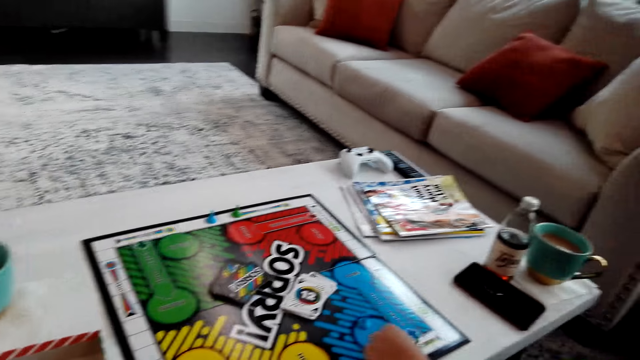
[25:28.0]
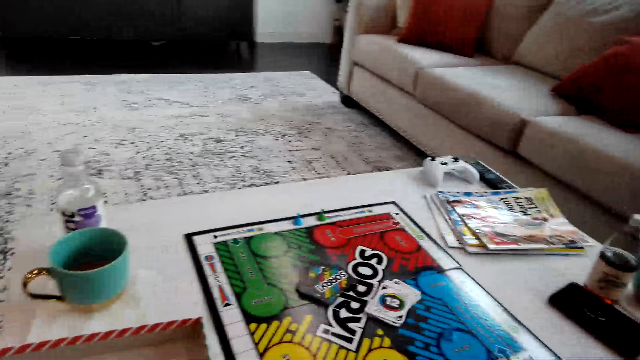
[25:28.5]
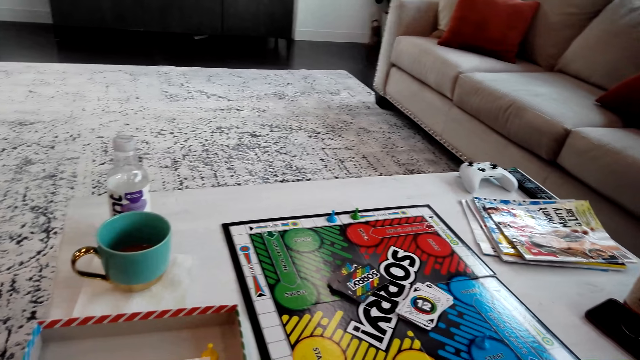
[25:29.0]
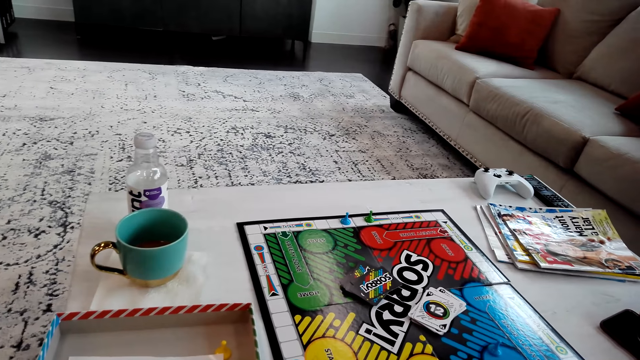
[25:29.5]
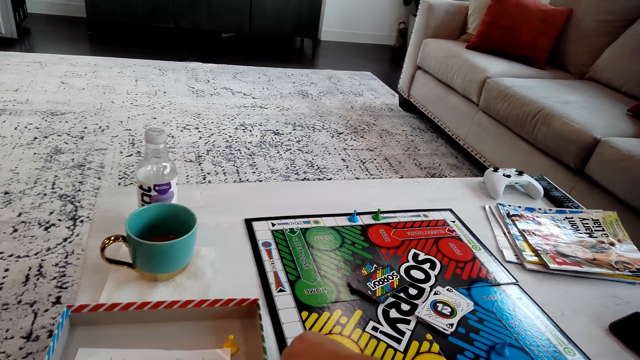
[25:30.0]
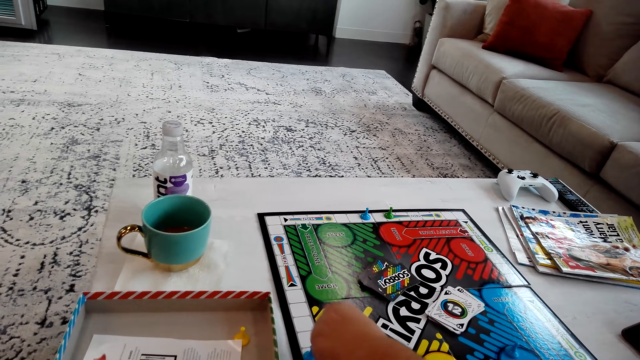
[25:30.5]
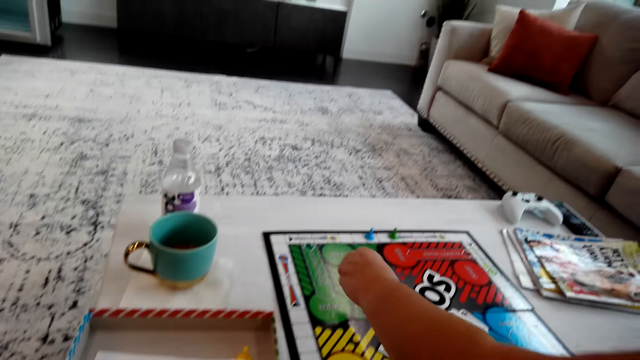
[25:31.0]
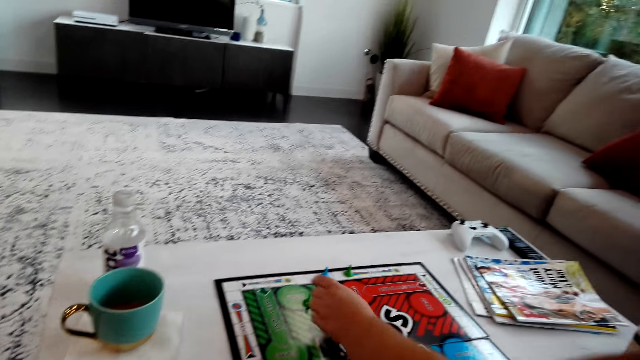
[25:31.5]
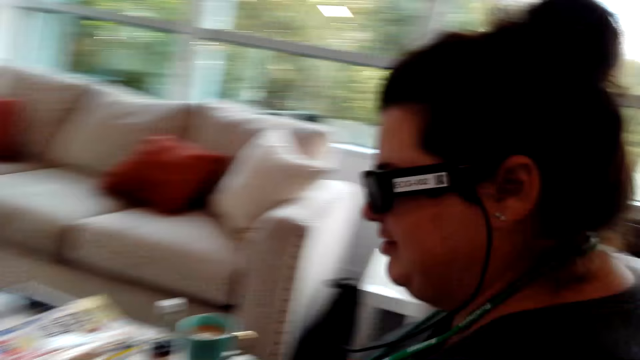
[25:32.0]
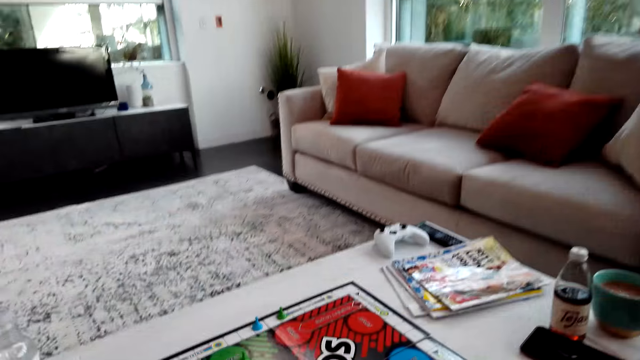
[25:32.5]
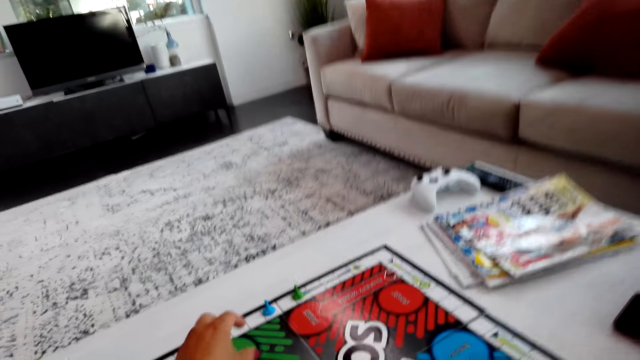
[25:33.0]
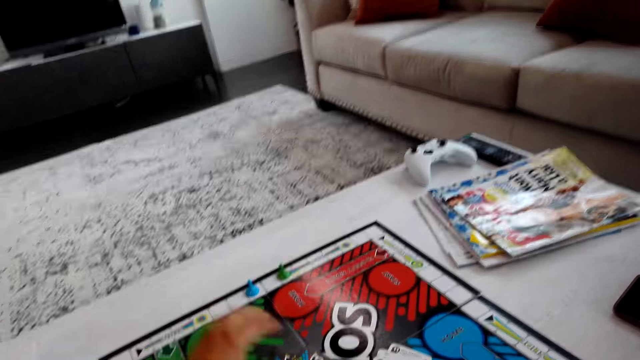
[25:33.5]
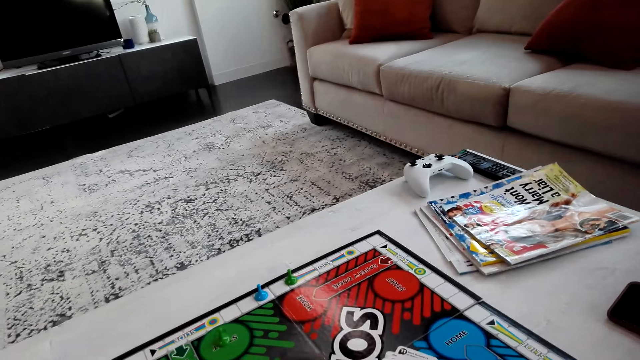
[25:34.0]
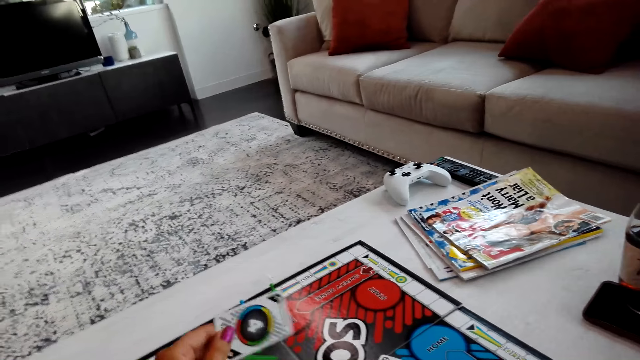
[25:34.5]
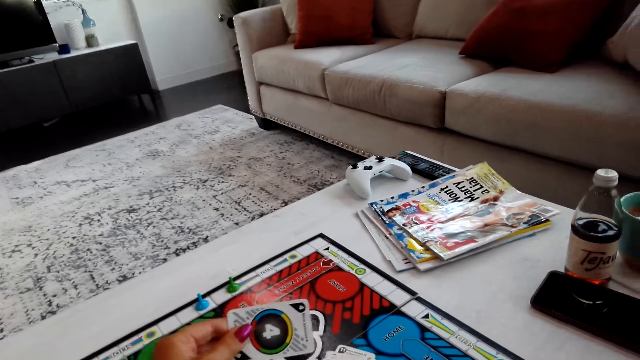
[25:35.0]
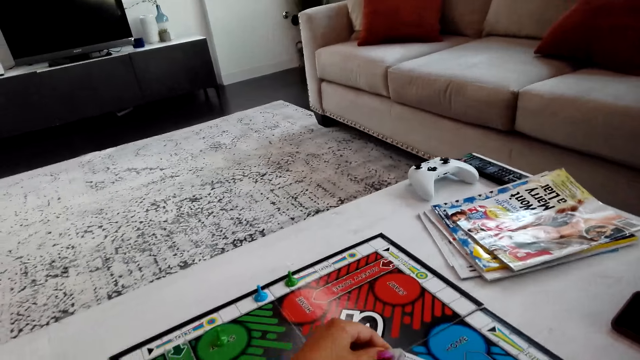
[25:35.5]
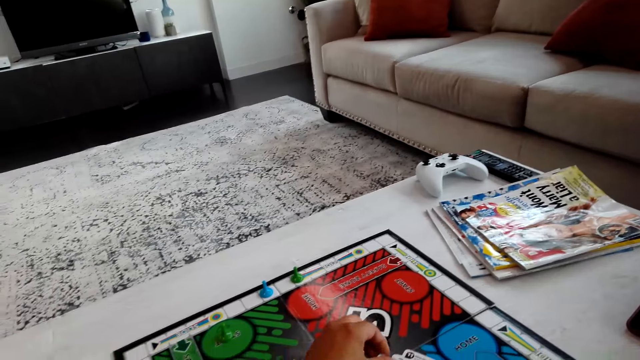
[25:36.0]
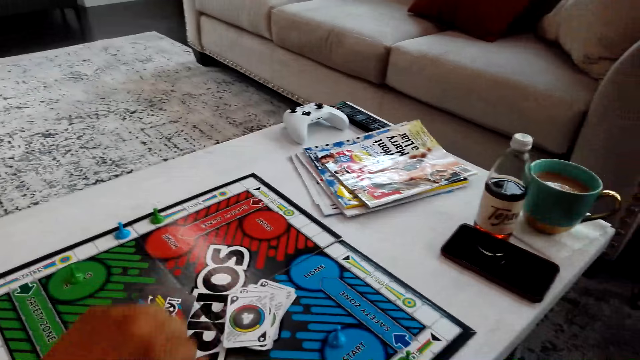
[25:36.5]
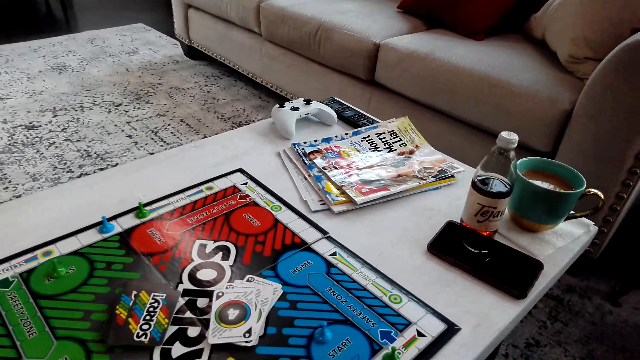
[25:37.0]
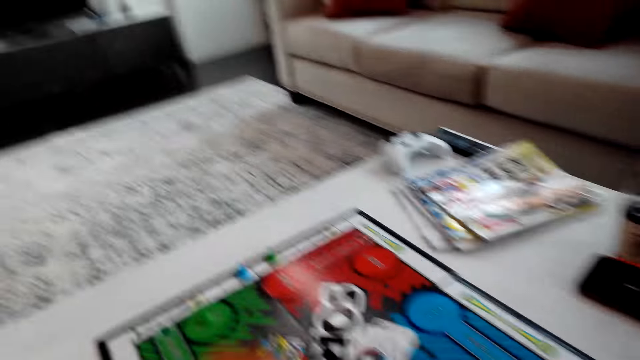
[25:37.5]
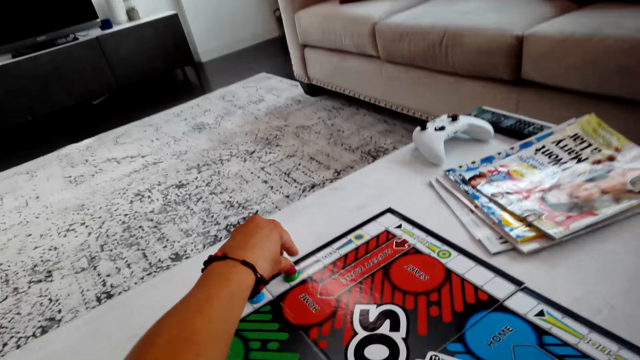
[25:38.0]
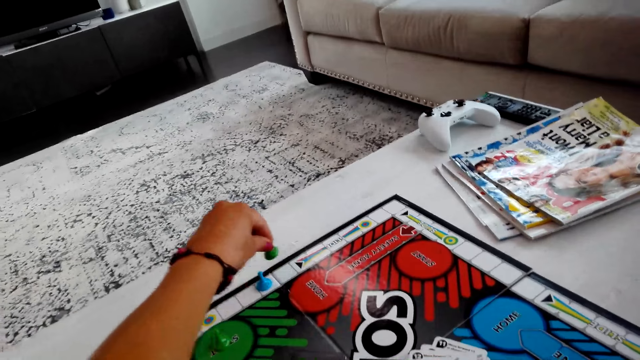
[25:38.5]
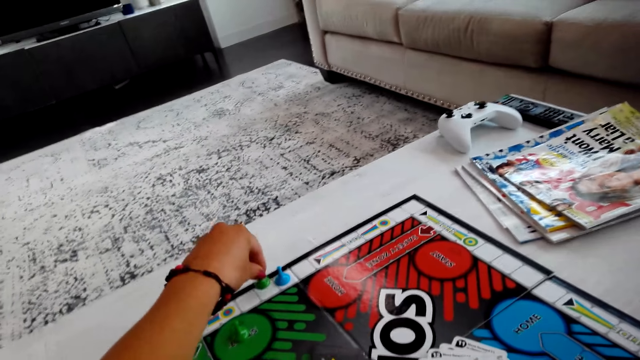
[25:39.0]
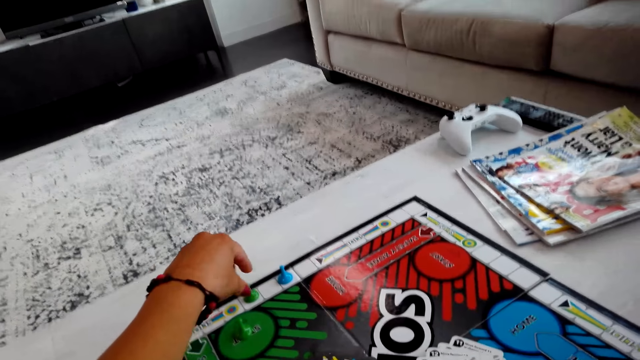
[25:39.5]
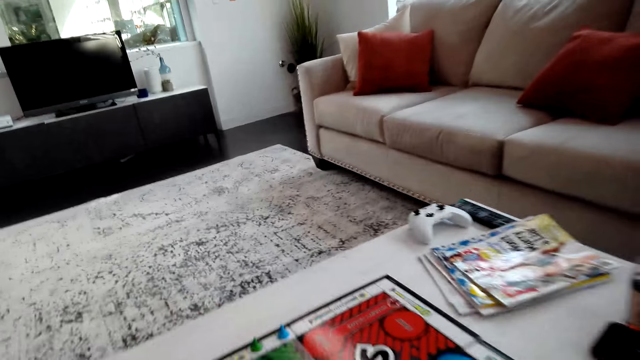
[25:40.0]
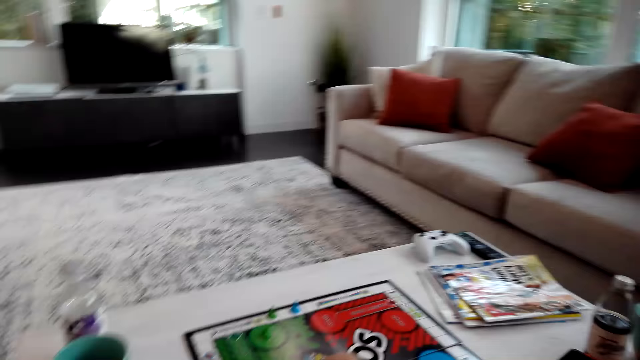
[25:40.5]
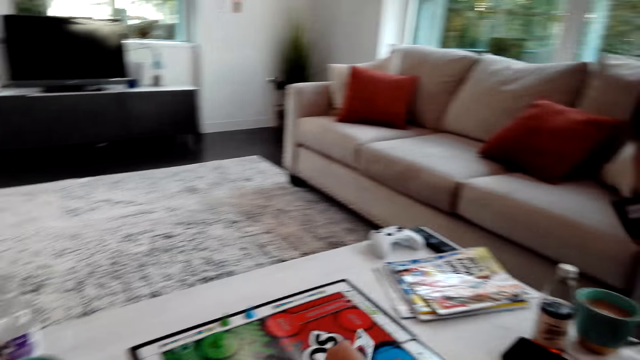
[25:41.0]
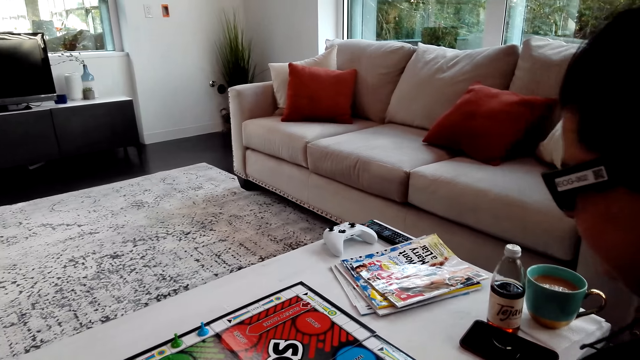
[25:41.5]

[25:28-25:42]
A person moves a sorry game piece. The camera wearer picks up a sorry game card. They move the sorry game pieces.

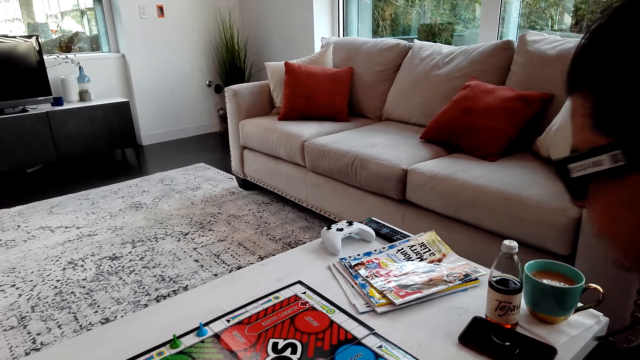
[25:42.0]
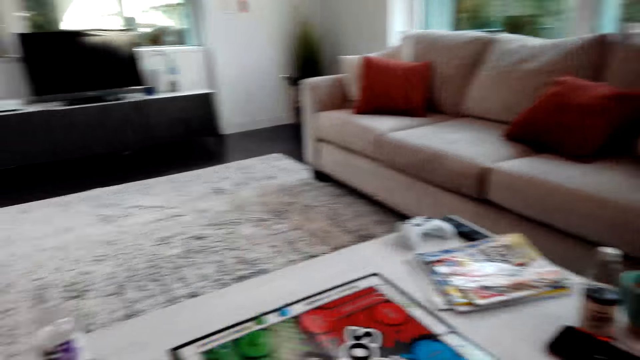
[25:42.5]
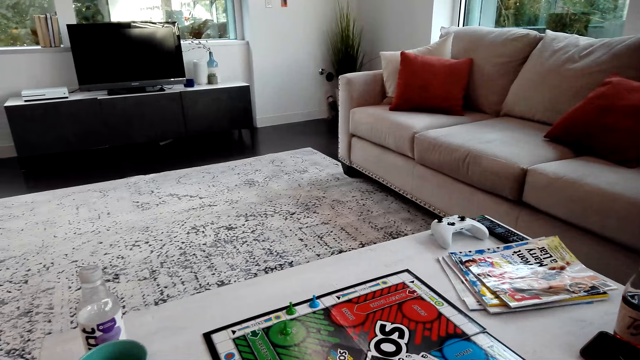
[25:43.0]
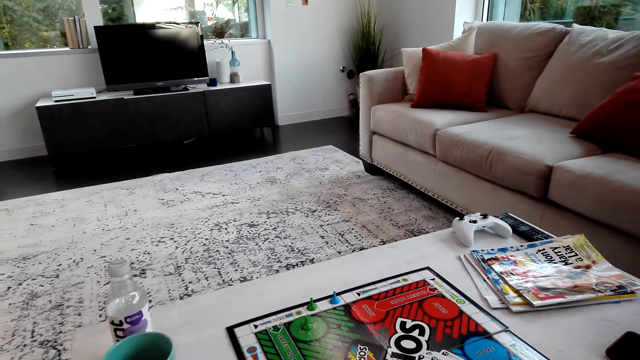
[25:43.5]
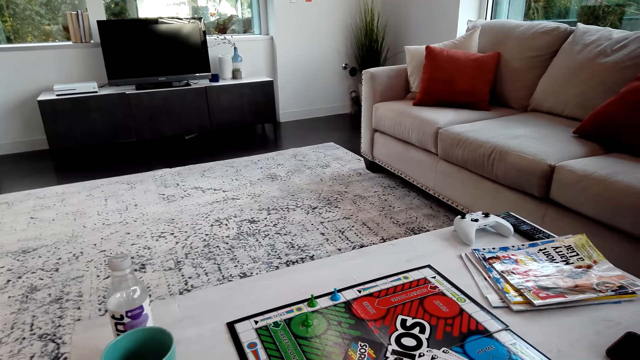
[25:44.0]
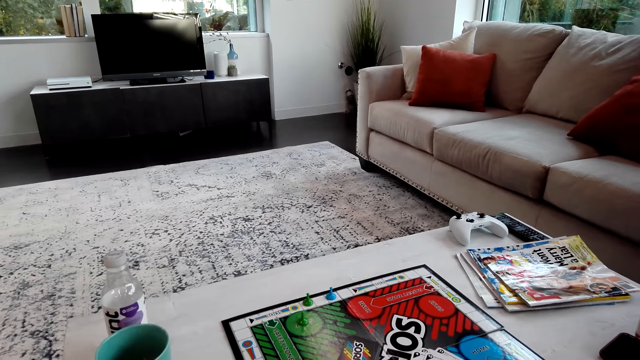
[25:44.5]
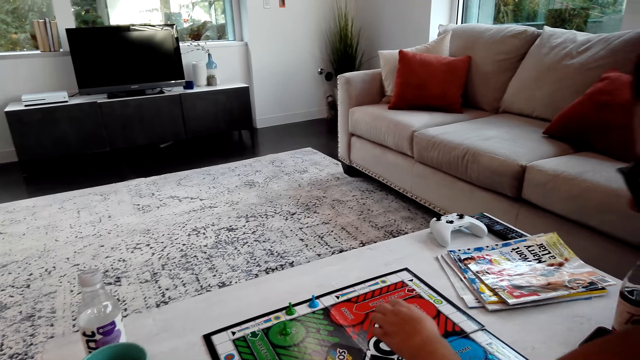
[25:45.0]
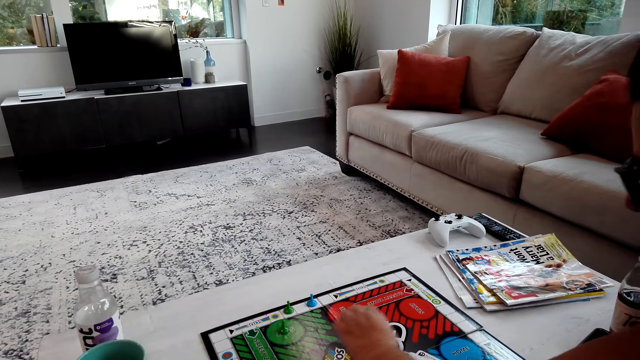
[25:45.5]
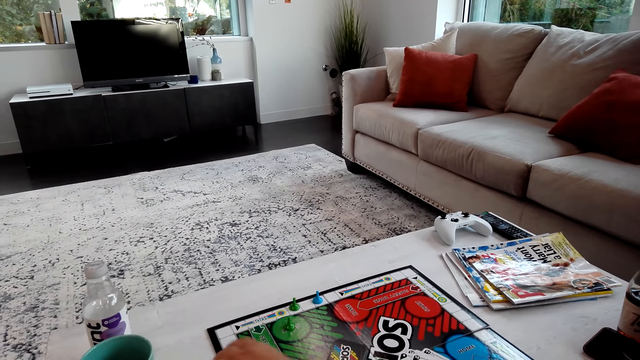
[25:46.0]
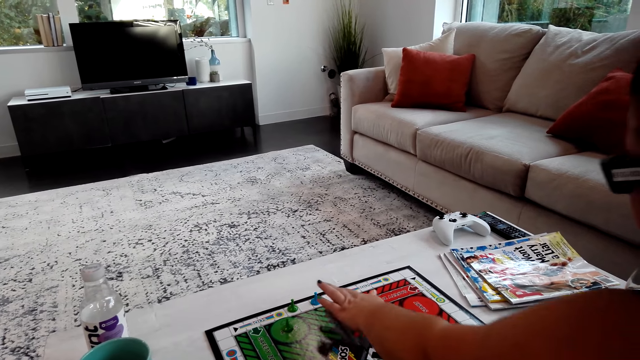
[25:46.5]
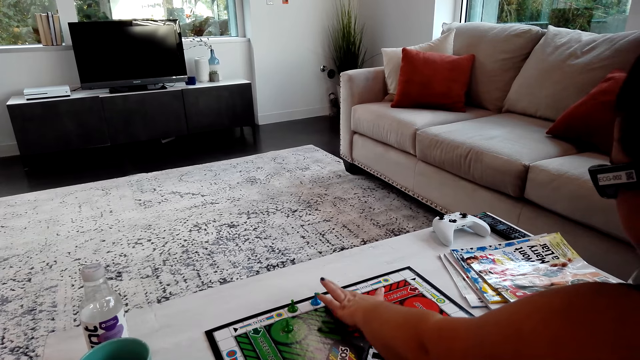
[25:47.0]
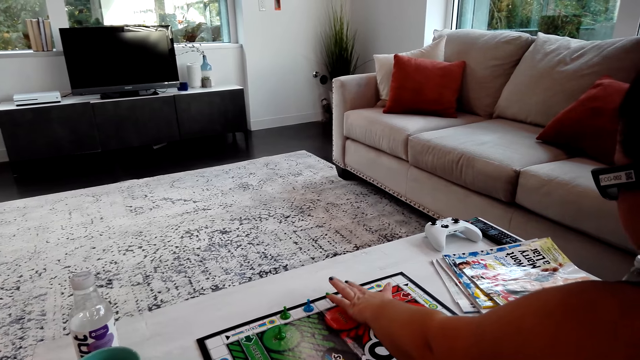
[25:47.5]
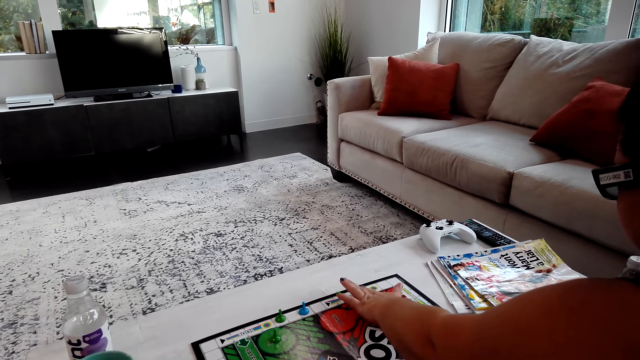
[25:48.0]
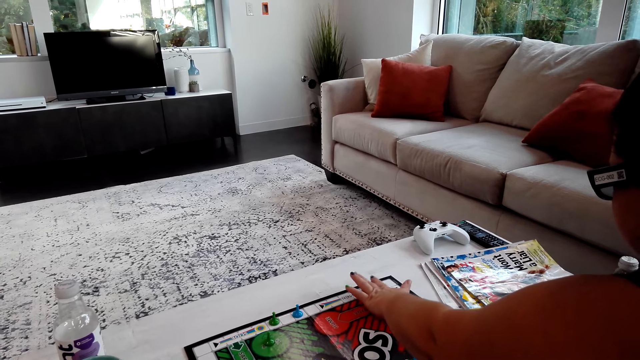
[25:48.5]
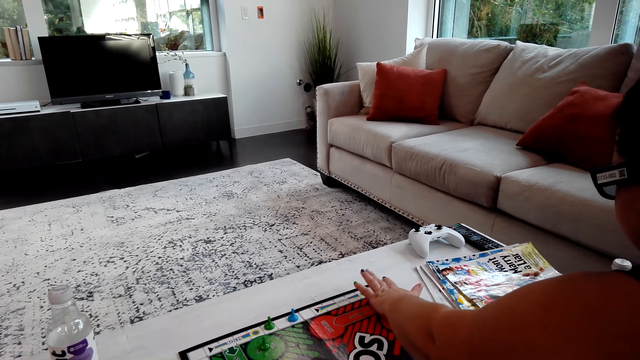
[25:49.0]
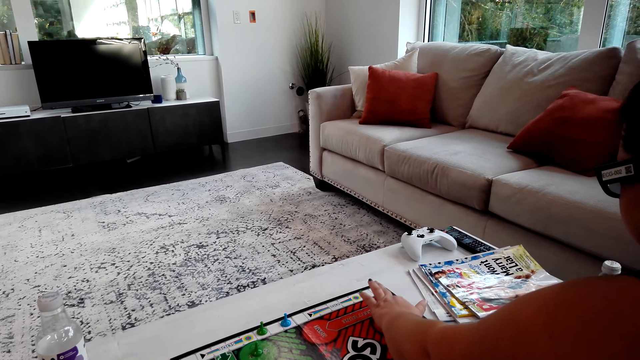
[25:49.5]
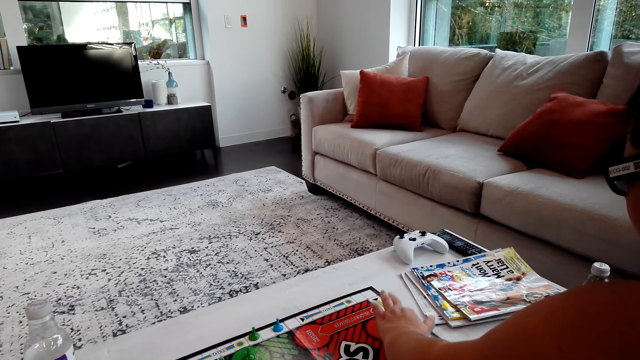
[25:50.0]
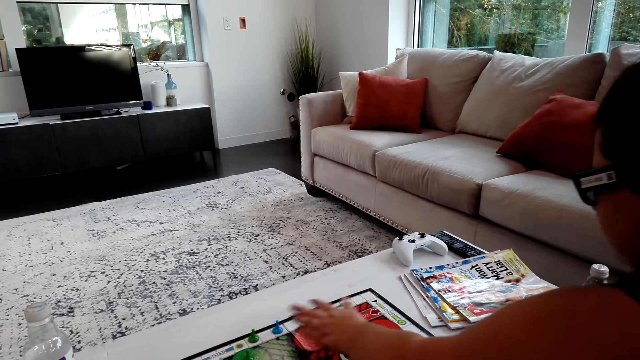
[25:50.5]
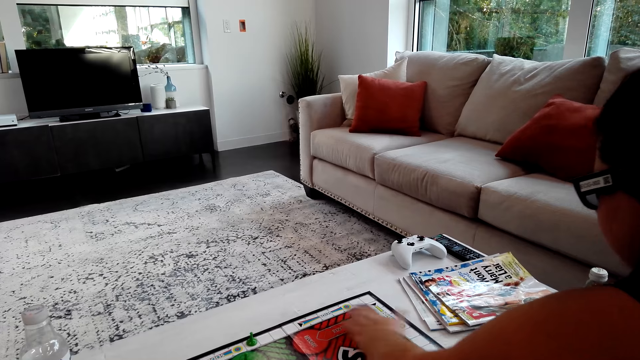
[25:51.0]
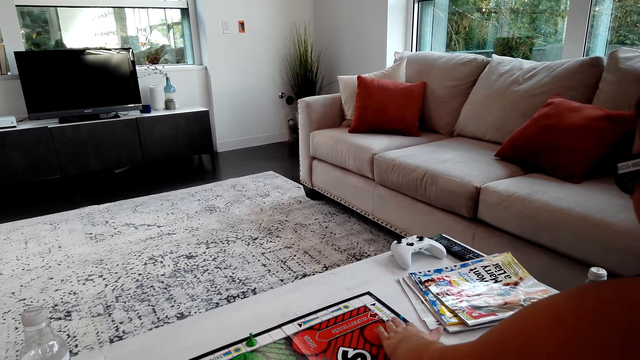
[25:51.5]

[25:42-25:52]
A woman plays the game. The woman counts the boxes on the sorry game board and moves the sorry game pieces.
